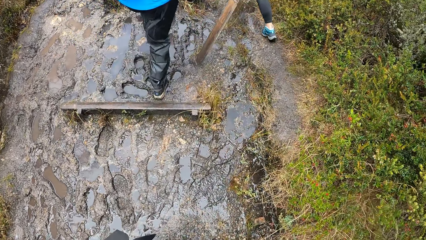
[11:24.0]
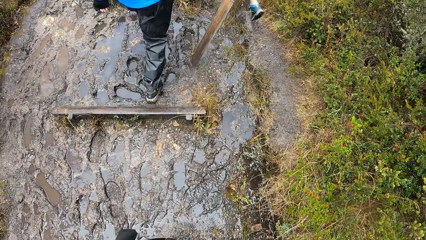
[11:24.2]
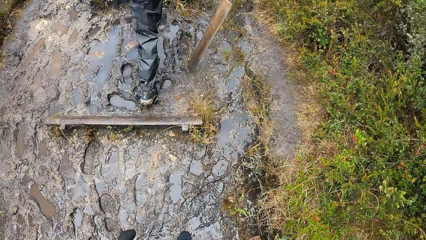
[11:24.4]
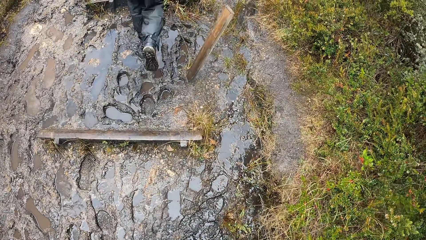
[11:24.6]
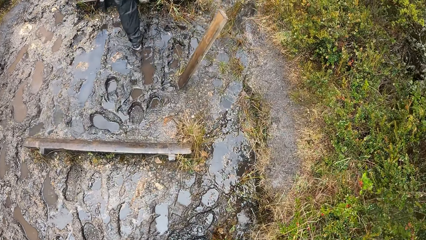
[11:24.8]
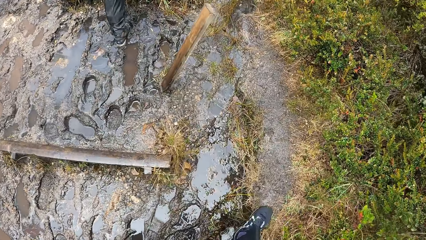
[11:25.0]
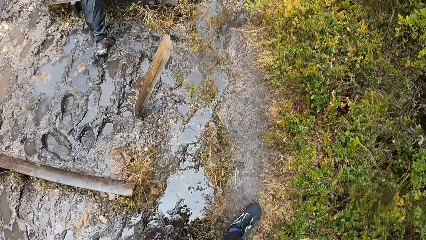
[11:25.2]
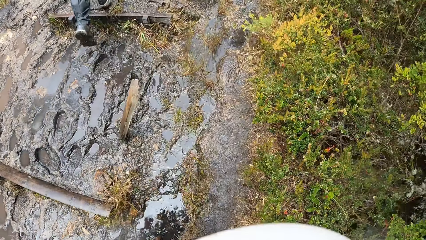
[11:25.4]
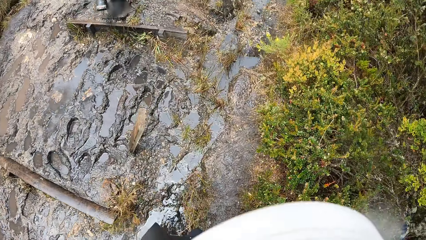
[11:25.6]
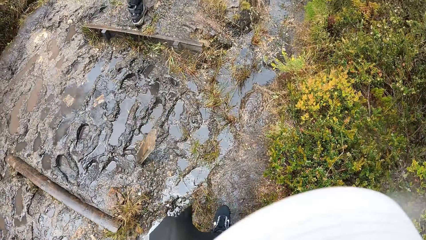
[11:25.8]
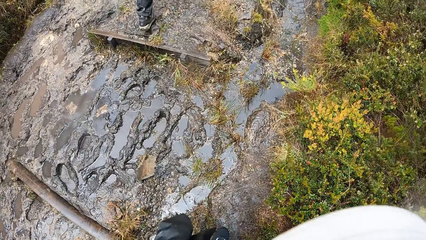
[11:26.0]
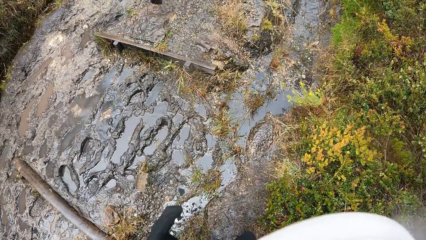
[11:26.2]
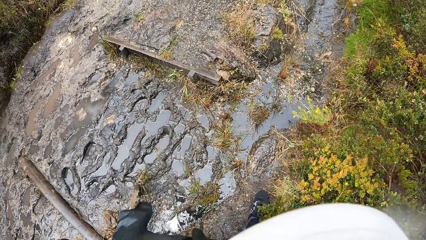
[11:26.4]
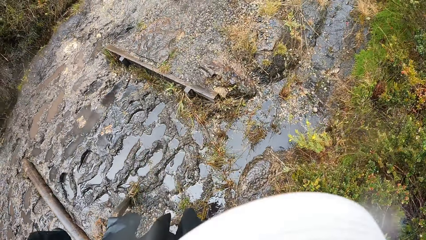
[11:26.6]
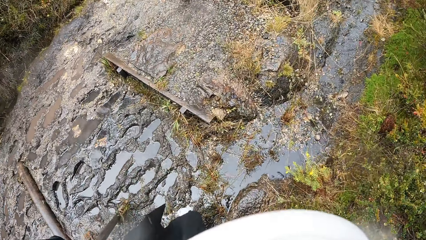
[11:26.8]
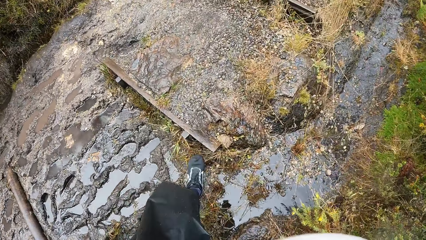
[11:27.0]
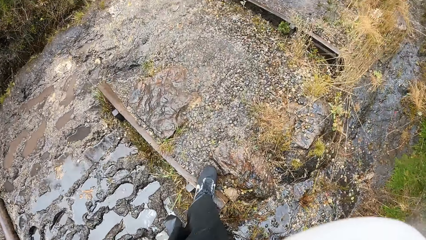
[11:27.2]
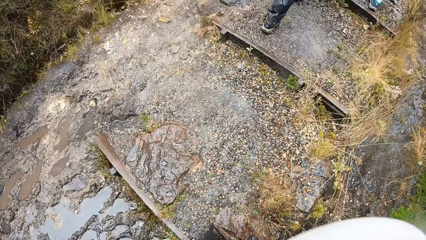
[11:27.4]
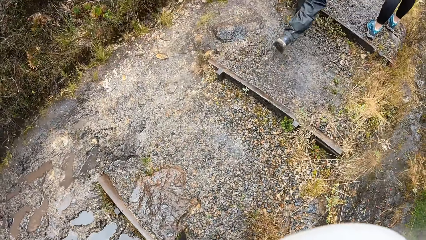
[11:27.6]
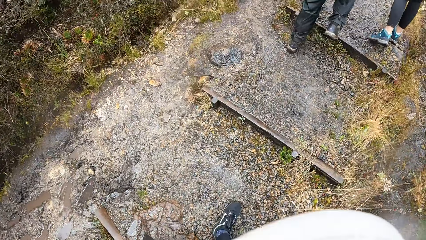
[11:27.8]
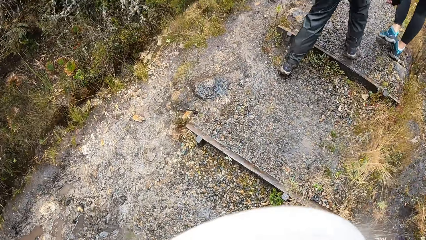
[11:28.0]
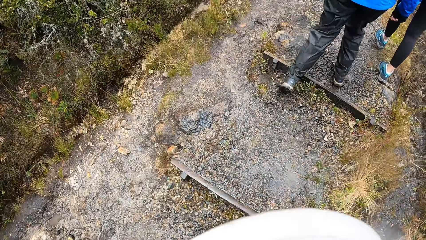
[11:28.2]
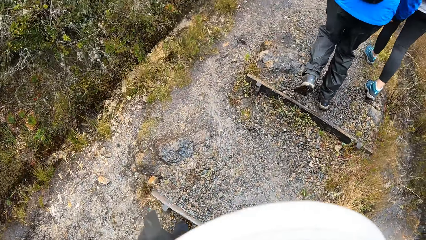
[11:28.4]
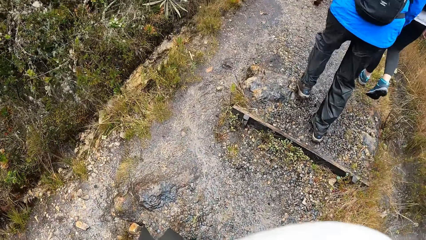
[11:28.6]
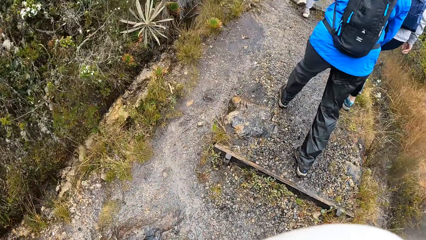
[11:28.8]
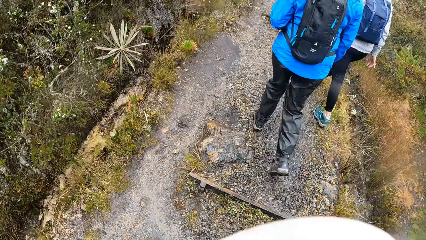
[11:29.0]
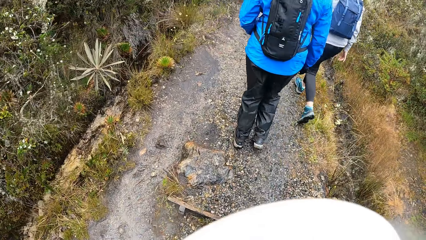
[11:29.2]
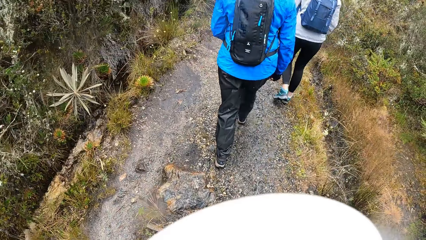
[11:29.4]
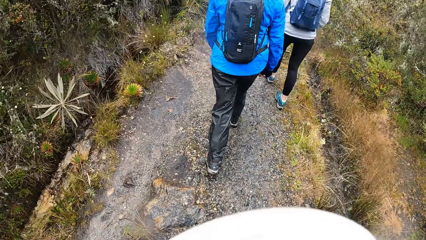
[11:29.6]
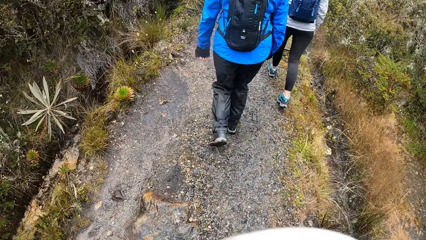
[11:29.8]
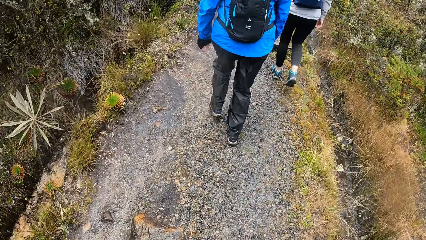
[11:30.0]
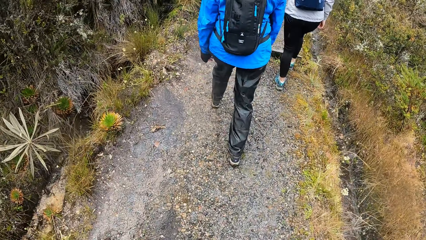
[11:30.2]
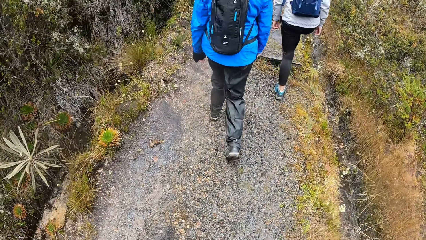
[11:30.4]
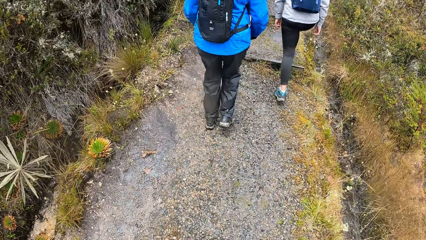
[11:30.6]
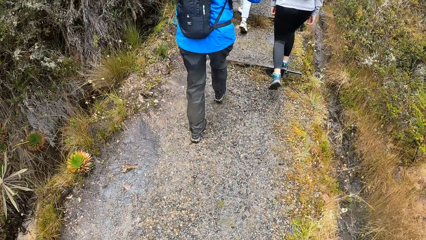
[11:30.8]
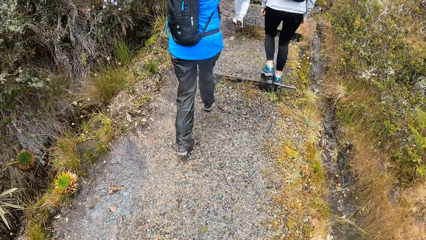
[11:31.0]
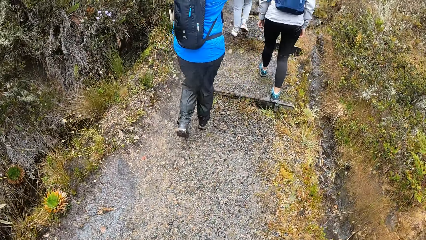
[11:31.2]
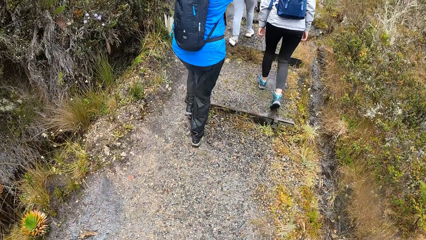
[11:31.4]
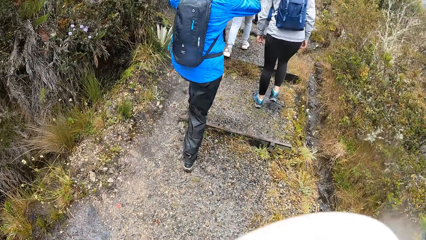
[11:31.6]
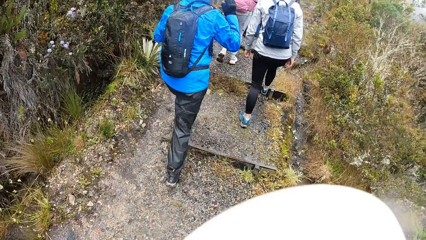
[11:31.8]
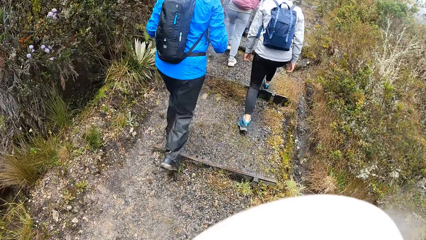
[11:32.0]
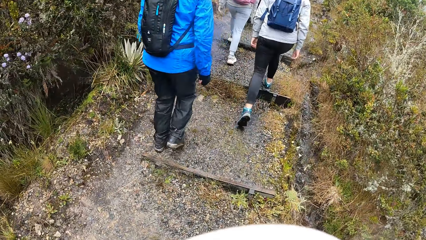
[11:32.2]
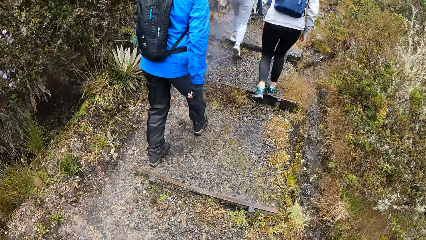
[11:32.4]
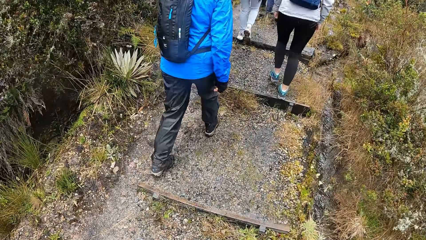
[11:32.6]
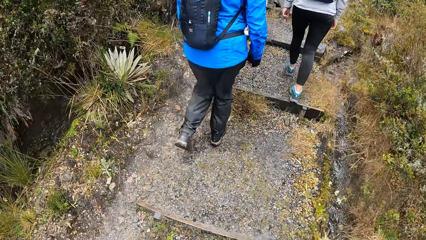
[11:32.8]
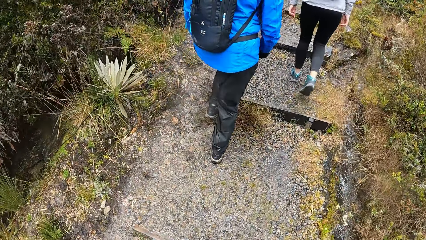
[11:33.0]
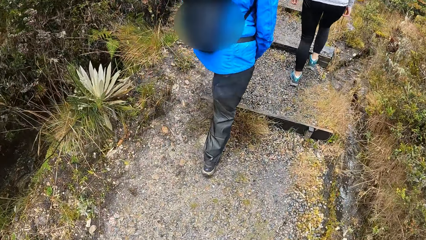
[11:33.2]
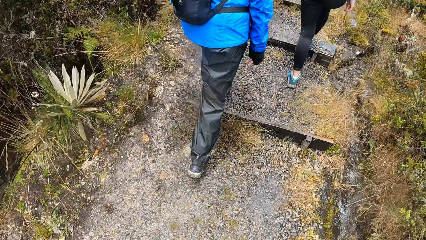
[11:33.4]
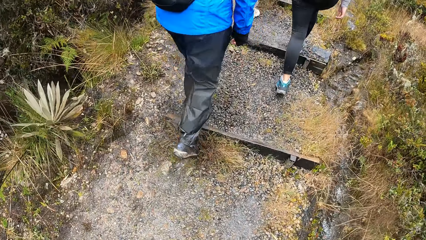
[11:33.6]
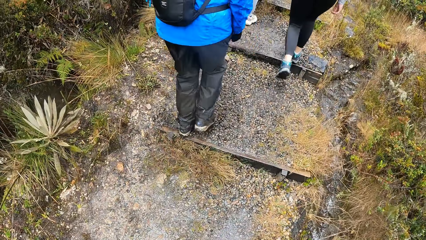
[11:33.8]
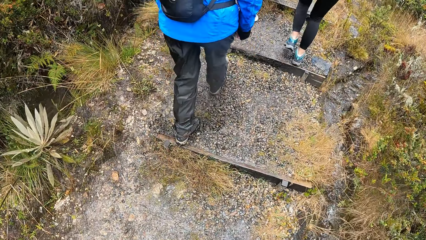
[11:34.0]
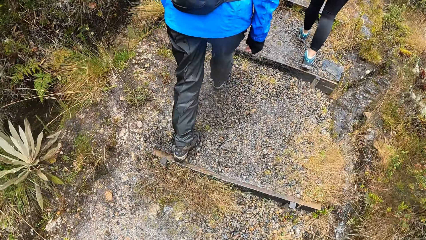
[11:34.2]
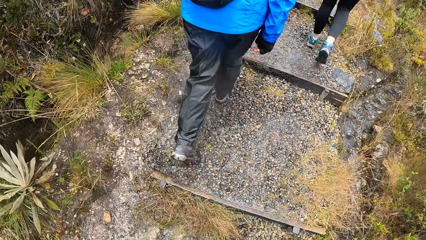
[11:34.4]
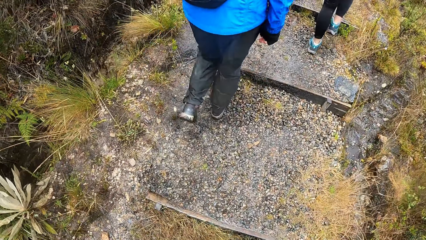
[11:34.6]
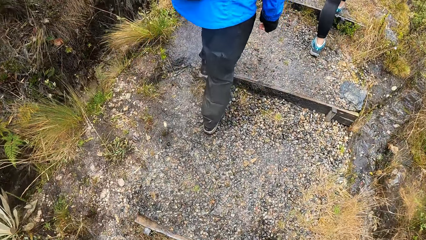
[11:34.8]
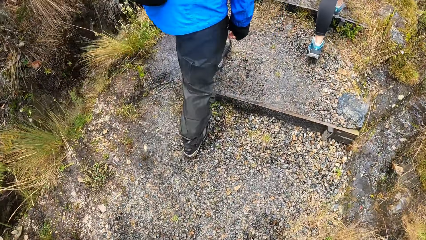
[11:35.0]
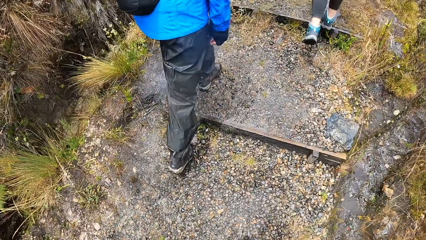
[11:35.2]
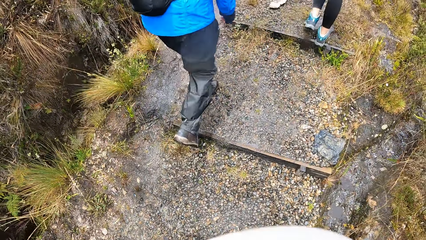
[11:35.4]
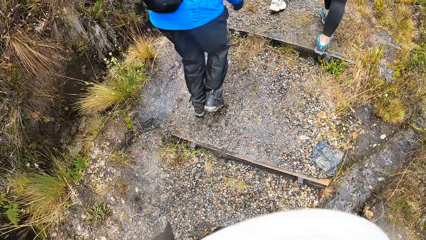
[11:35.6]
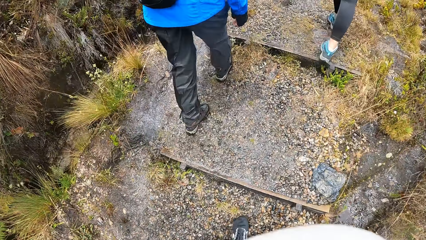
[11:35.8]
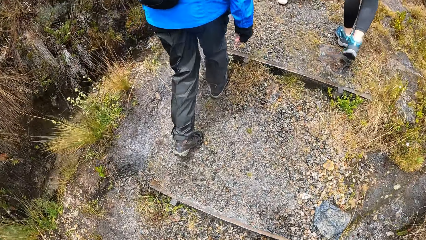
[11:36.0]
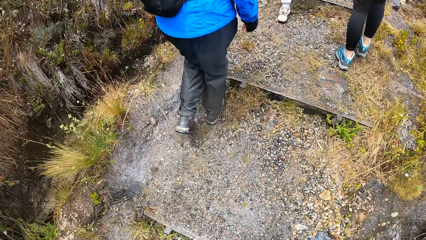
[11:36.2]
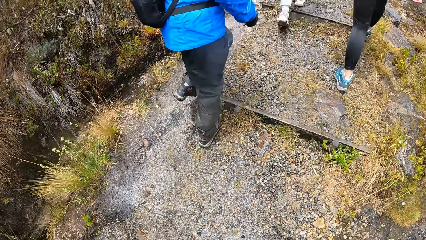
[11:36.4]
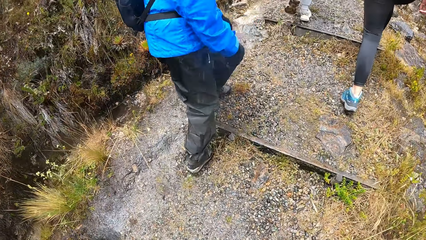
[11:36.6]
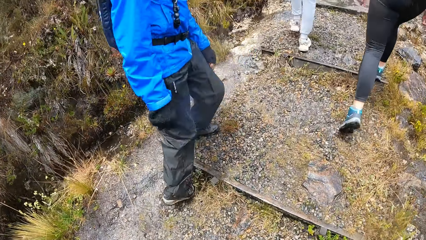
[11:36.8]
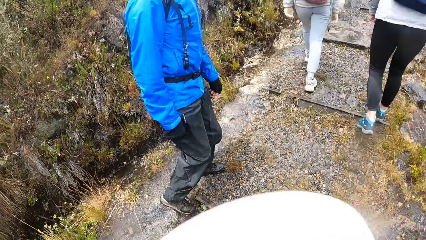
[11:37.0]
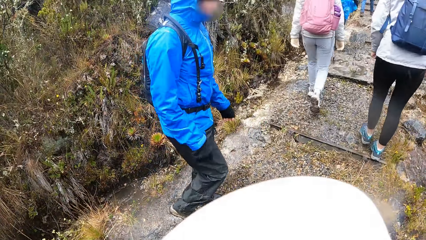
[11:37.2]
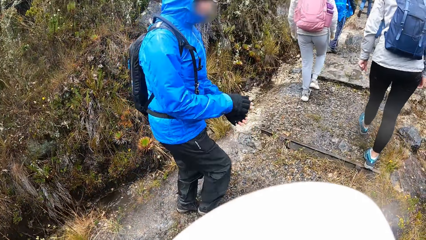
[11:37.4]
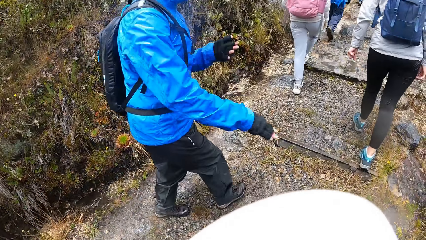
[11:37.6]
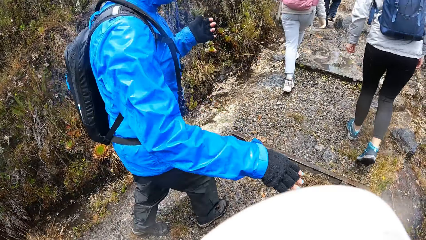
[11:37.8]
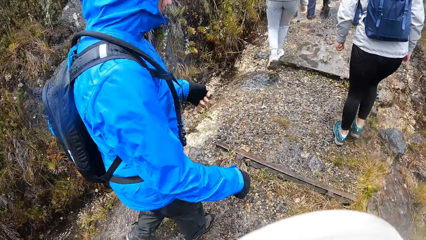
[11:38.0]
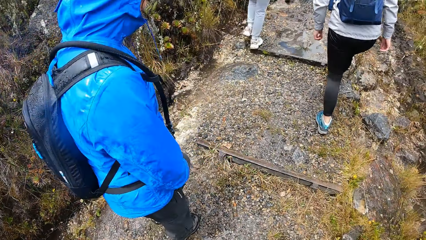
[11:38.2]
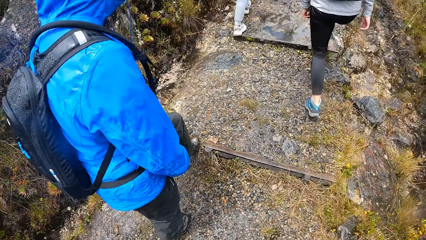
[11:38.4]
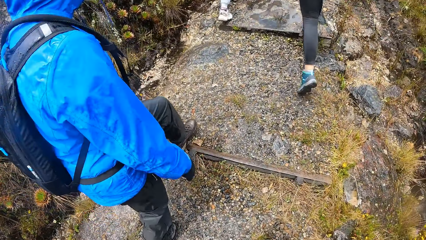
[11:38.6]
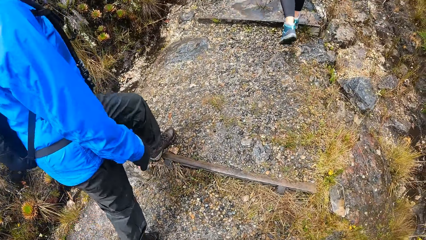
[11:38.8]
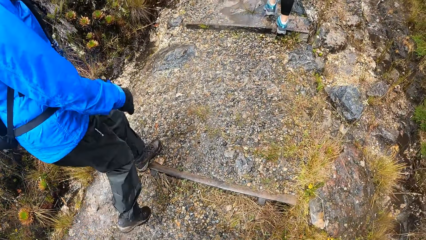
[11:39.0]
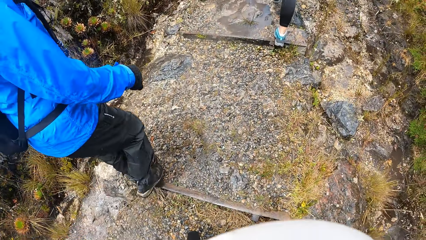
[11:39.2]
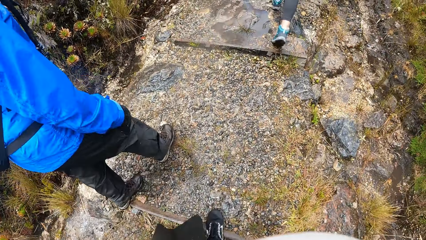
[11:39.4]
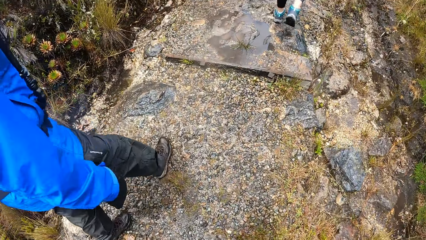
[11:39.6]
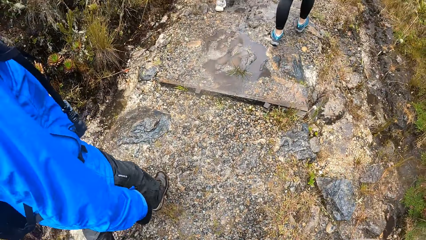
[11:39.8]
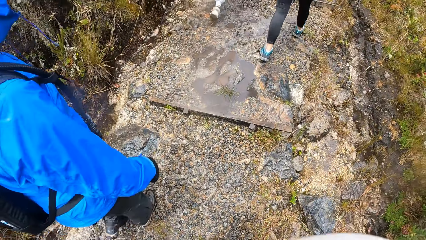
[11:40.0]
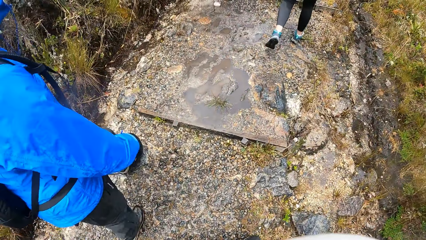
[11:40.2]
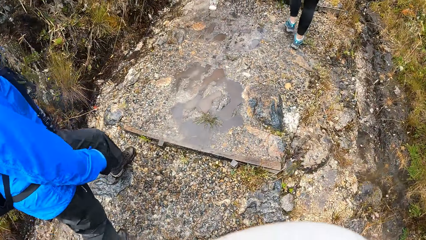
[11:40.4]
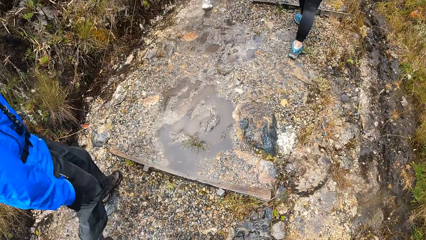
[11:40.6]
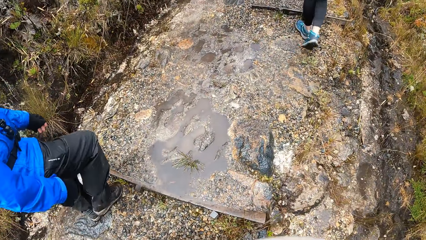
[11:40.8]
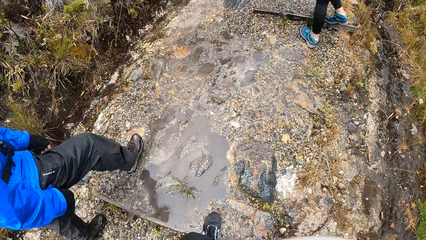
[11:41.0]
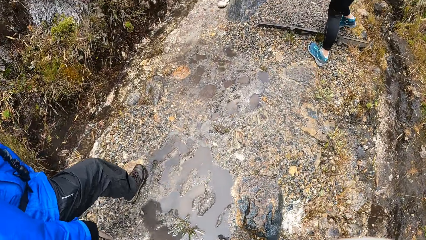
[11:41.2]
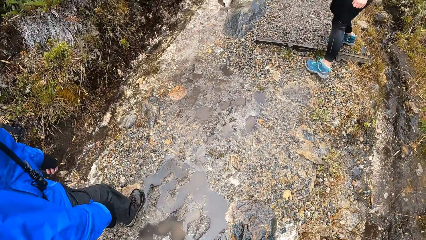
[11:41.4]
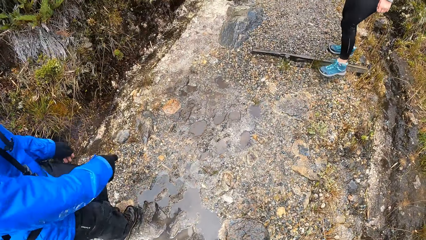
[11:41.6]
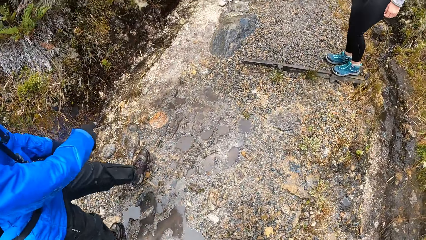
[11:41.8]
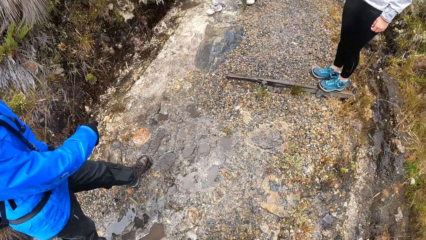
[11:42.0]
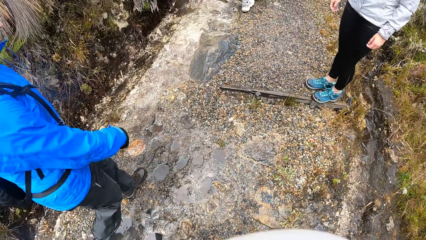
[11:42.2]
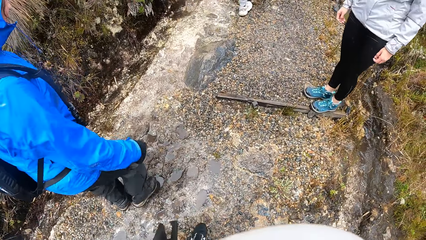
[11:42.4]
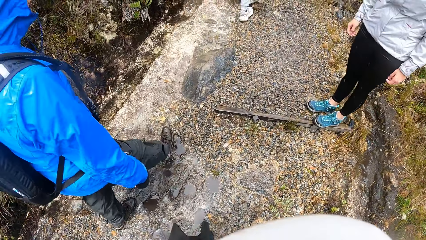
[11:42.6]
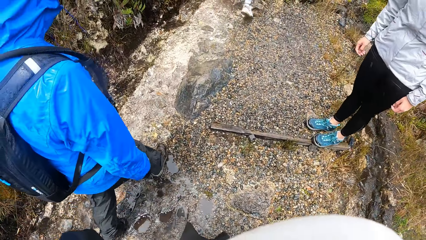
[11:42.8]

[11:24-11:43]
The camera wearer steps over the mud and walks around the park. They step over the mud and walk around the park. They walk on a trail. They climb up the stairs. A man turns around, walks around the park and clears his hands. The camera wearer walks around the park. The man walks around the park. The camera wearer walks around the park.
